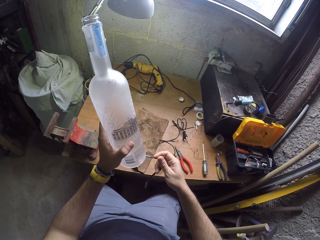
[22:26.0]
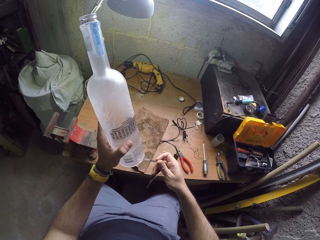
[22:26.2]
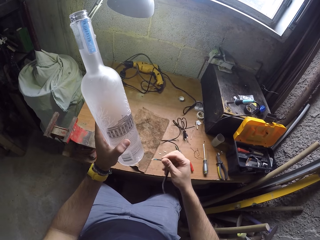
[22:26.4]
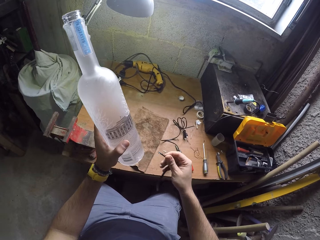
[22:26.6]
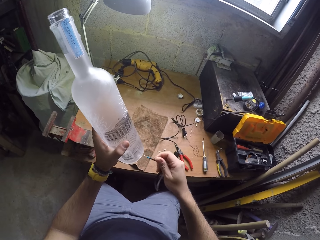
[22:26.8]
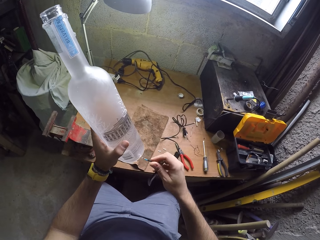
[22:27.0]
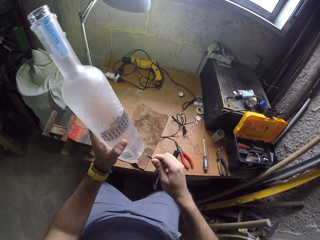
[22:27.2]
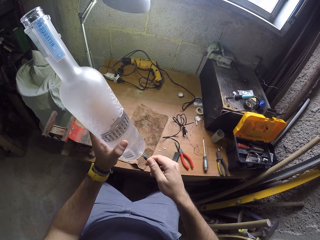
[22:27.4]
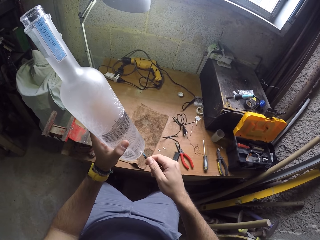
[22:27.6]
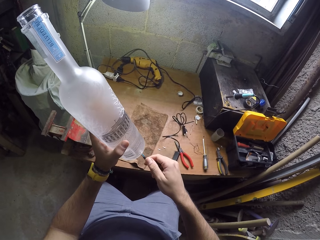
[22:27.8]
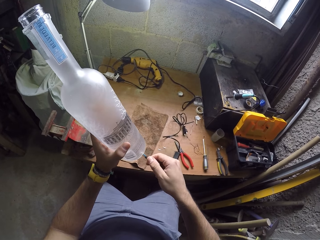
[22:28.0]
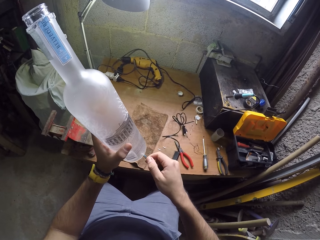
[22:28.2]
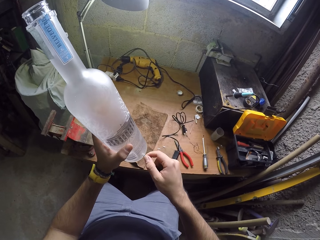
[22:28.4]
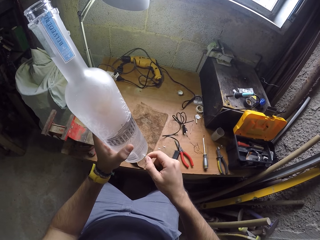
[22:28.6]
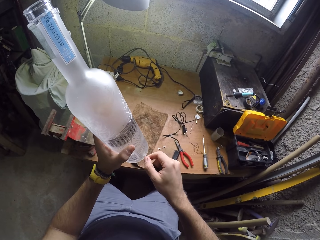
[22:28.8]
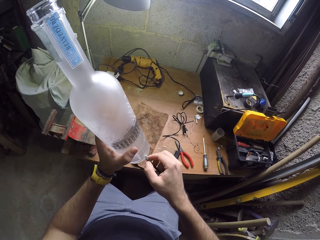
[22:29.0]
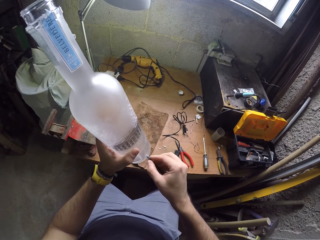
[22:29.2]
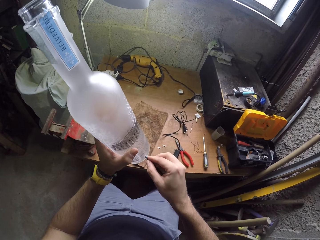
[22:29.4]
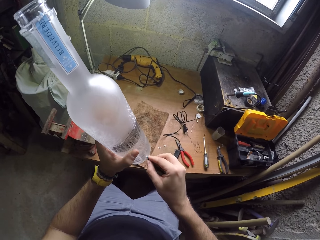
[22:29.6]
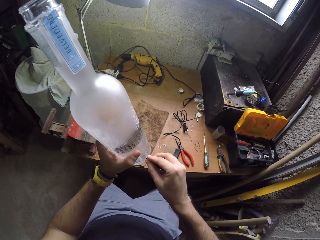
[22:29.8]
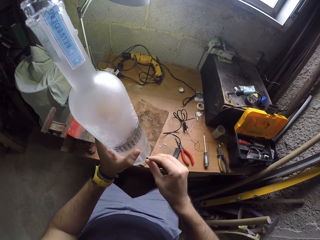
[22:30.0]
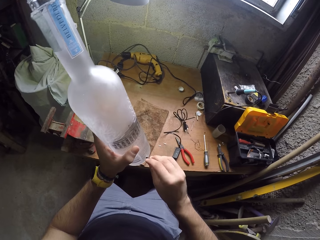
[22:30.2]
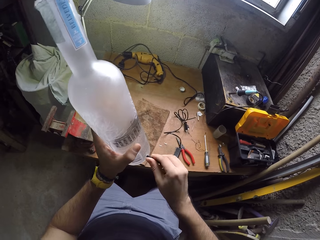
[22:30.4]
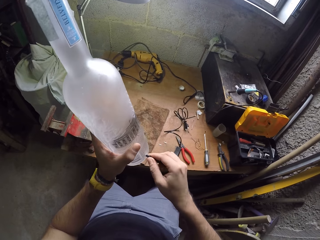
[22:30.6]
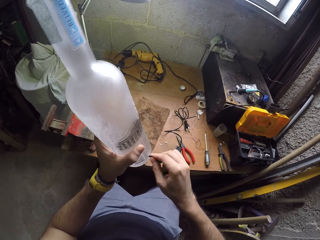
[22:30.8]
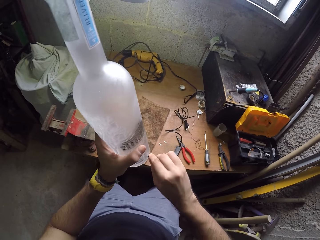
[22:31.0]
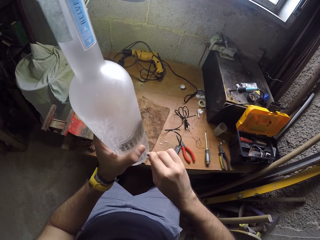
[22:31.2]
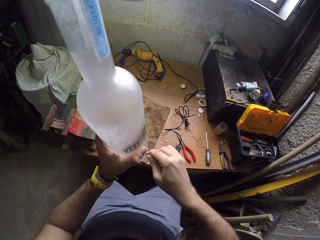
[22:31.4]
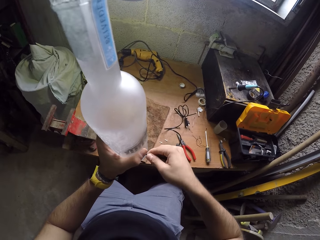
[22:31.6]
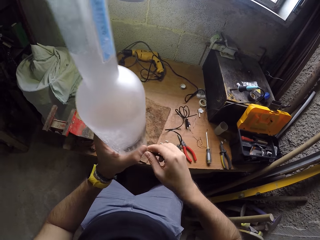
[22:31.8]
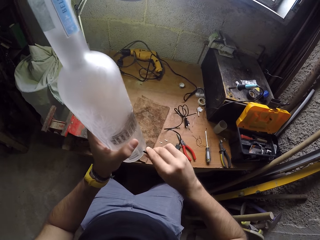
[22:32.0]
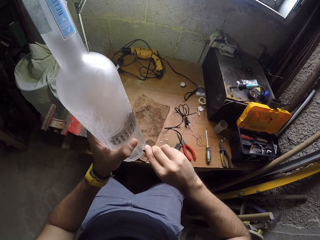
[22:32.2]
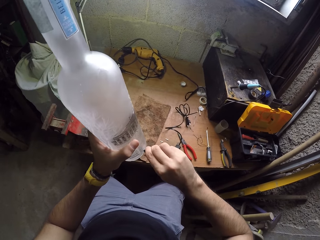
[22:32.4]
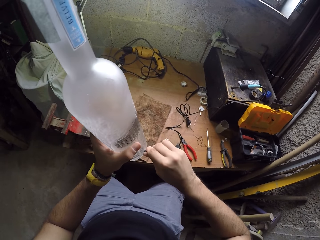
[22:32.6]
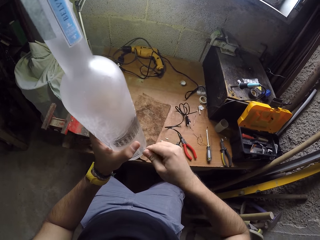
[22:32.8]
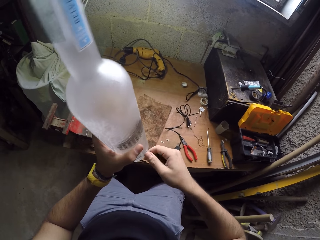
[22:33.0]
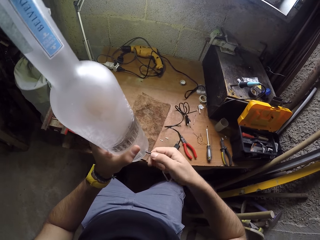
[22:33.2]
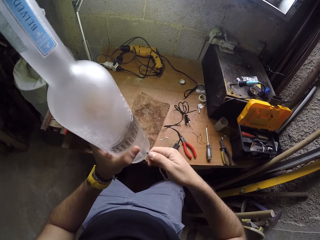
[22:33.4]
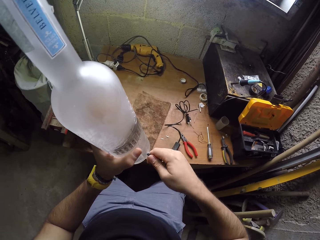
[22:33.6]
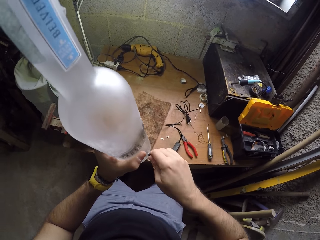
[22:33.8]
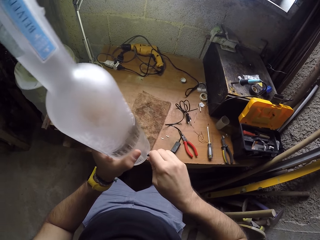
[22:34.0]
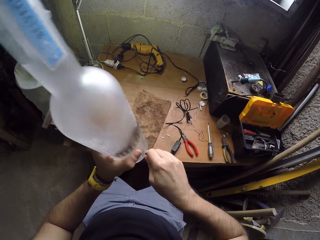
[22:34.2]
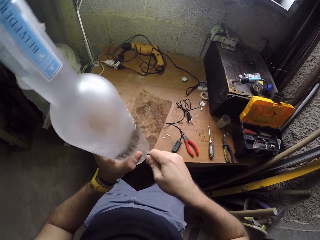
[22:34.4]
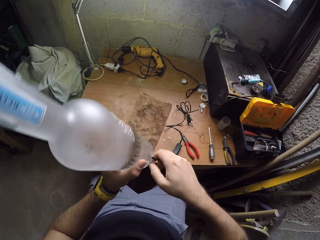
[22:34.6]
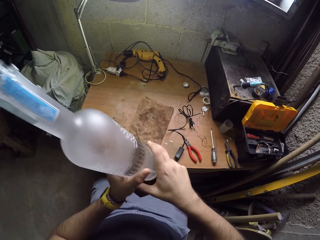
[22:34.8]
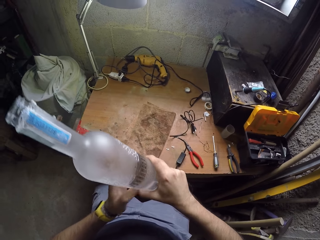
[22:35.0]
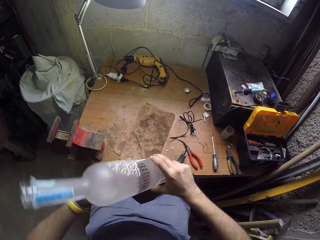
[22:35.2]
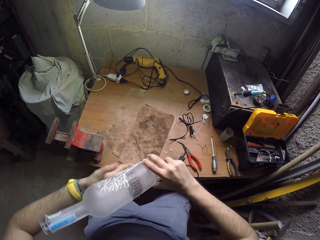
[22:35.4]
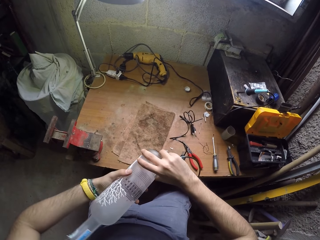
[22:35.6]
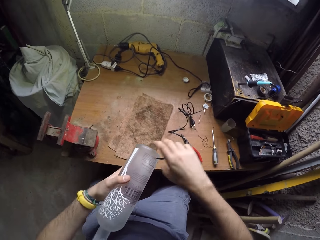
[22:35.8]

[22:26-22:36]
The camera wearer fixes the wire into the base of the bottle with his right hand. He turns the bottle.

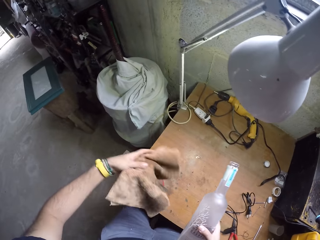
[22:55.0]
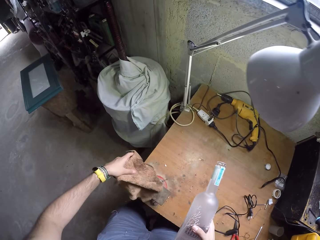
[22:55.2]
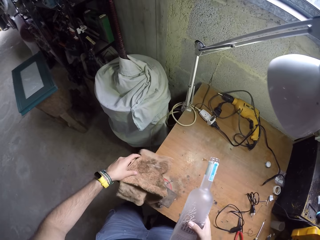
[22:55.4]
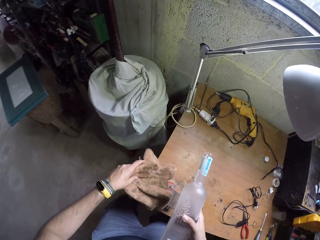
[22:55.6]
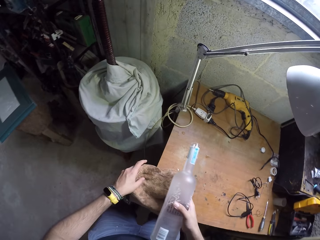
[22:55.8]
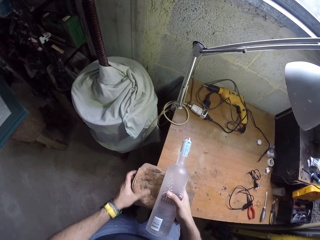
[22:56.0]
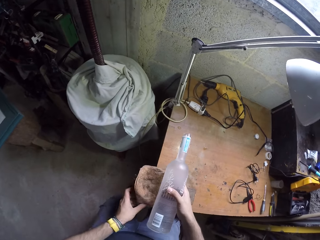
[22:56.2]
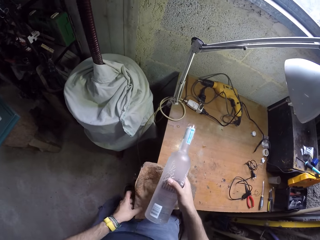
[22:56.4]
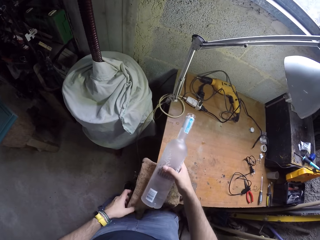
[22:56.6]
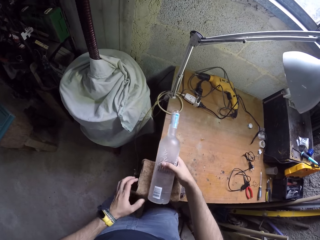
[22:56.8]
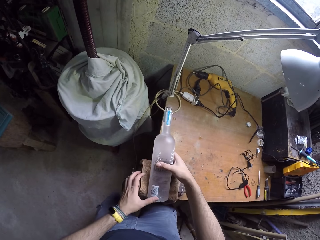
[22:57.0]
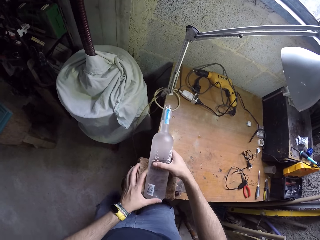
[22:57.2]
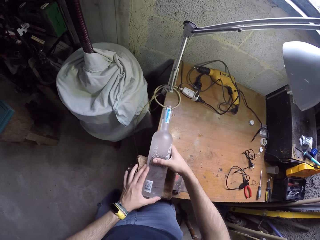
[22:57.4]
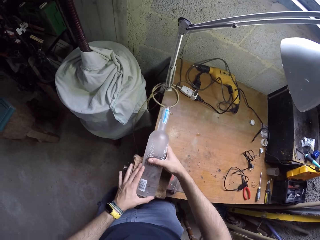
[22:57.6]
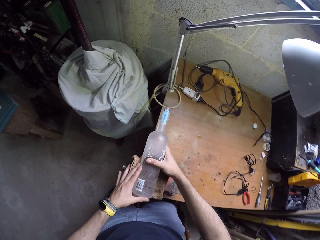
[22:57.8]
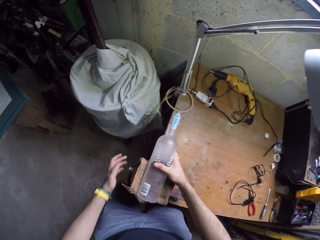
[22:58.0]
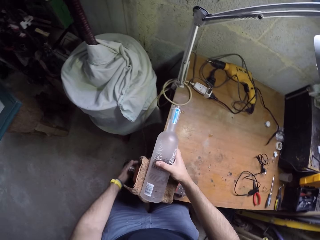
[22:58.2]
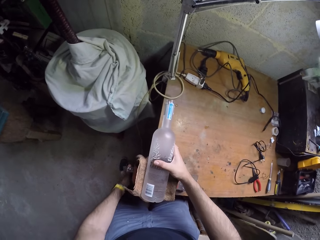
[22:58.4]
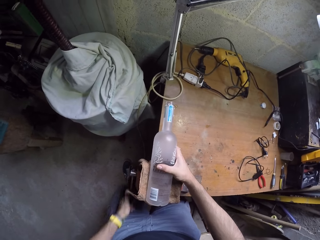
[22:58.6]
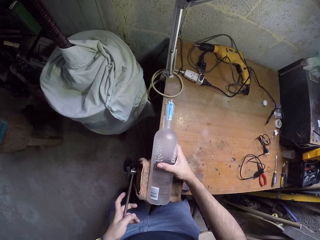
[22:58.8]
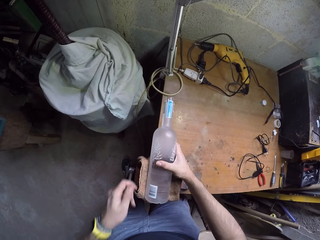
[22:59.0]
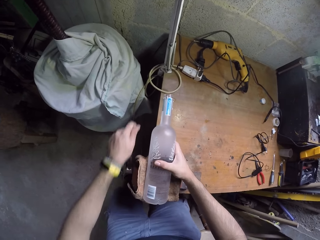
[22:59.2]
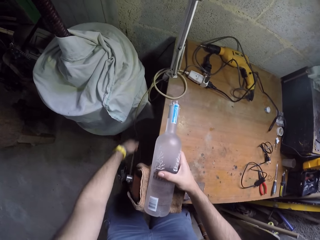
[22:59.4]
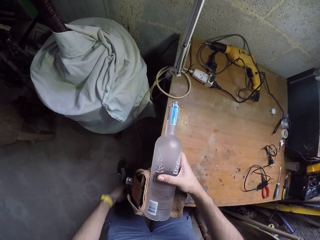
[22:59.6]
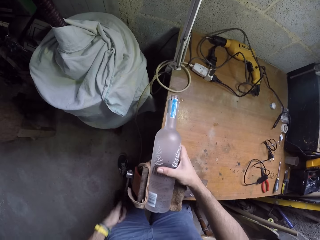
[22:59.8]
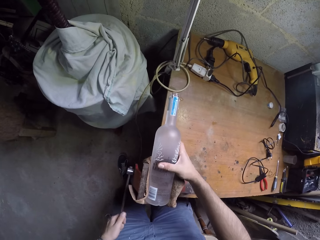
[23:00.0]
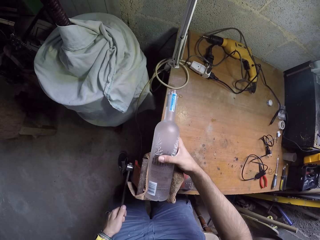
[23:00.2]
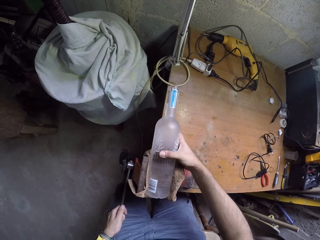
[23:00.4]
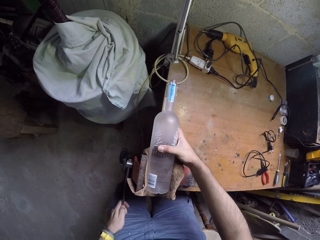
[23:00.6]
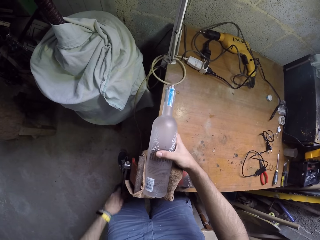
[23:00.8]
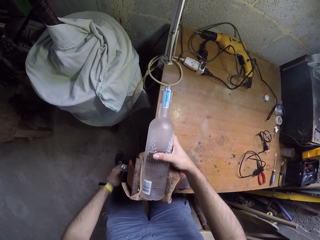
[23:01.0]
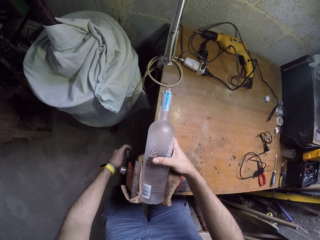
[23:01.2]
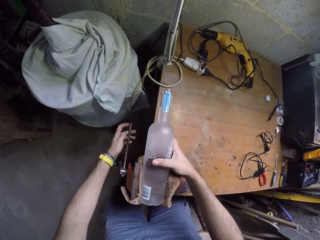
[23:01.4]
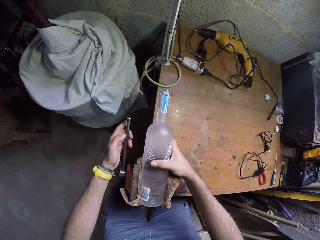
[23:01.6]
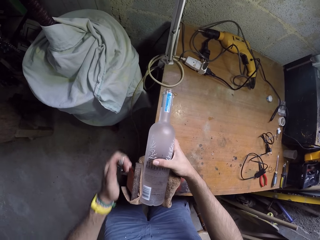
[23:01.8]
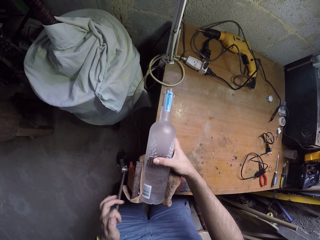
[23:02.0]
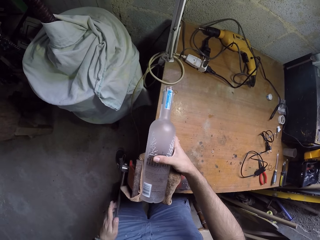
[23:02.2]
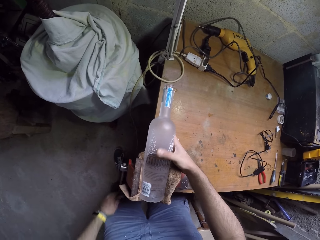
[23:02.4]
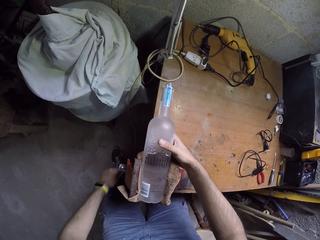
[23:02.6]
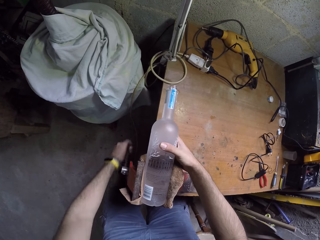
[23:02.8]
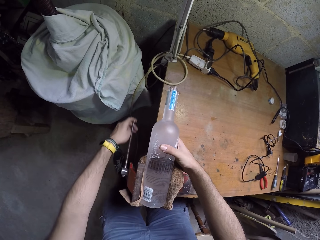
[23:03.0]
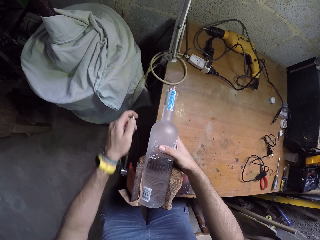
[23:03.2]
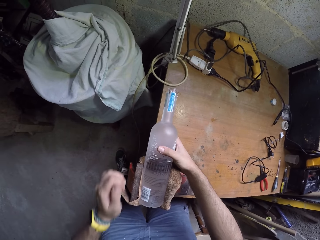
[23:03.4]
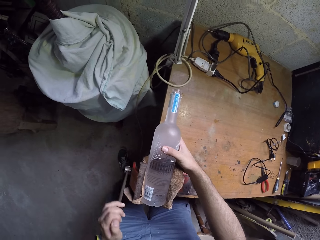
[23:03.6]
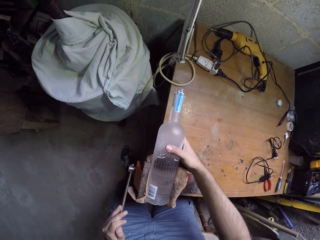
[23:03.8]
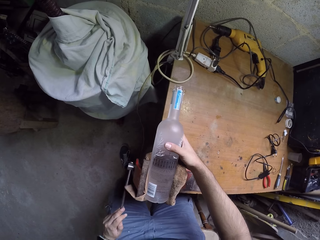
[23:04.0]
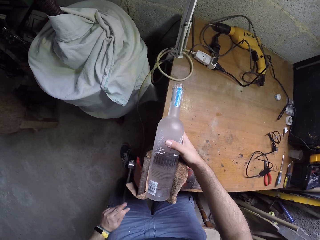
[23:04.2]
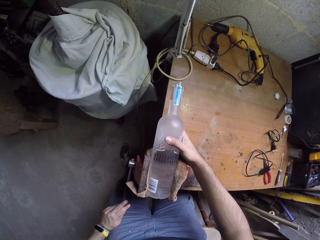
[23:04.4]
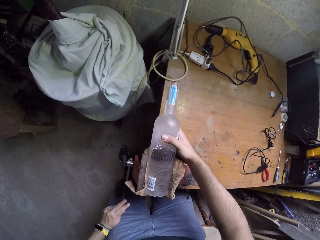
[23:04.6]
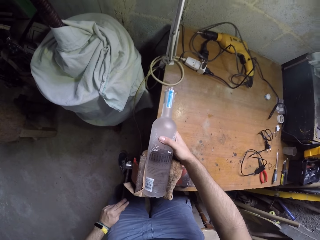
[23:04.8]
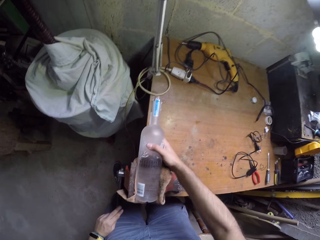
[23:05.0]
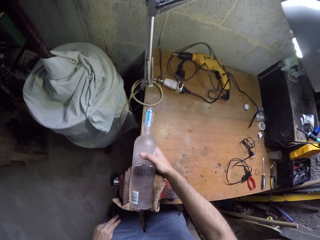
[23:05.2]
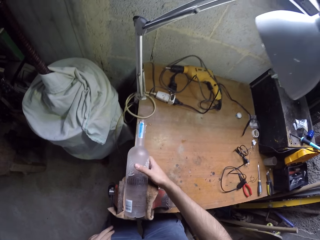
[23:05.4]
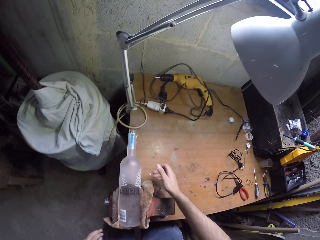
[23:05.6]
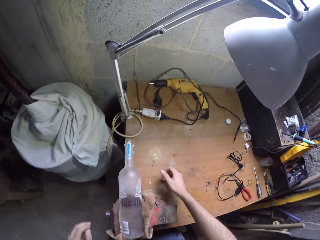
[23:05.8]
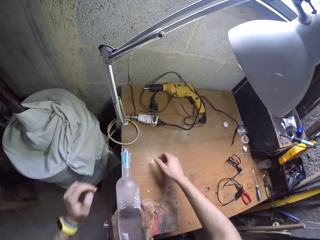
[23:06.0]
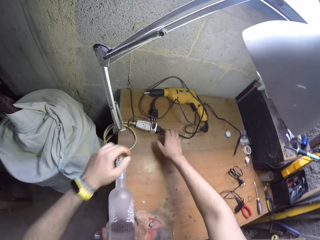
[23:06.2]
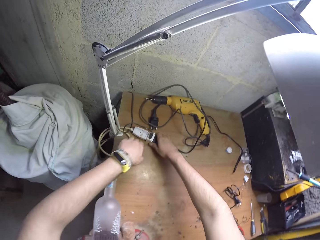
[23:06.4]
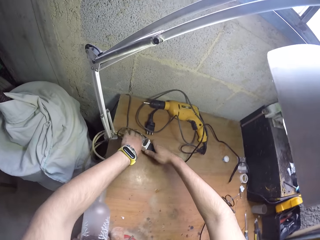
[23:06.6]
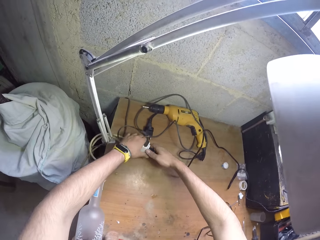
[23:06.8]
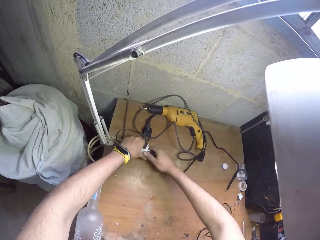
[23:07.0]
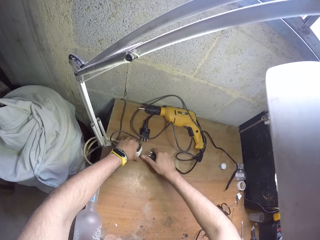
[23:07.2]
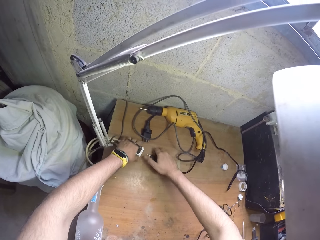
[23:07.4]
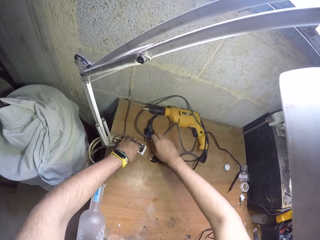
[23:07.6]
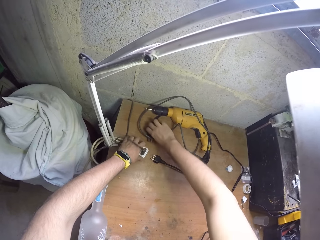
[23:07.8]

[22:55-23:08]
The camera wearer picks up the cloth from the table. He places the cloth on a bottle holder with his left hand. He places the bottle in the bottle holder on top of the cloth with his right hand. He winds the bottle holder with his left hand. He moves his hands out of the bottle. He unplugs a plug with both hands. He holds the wire with both hands.
